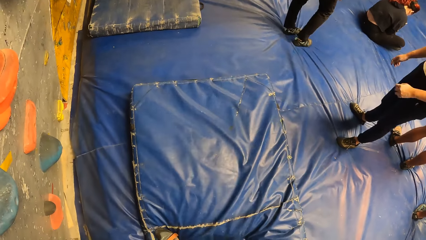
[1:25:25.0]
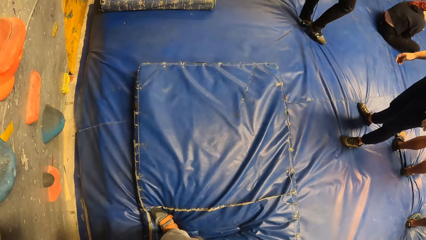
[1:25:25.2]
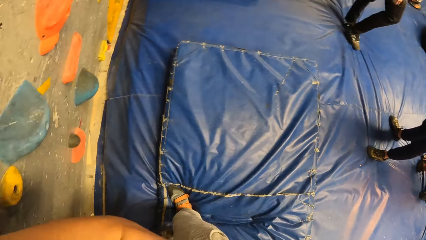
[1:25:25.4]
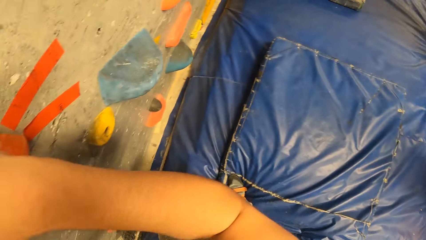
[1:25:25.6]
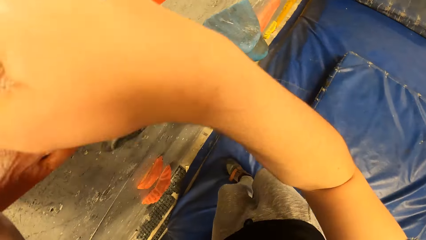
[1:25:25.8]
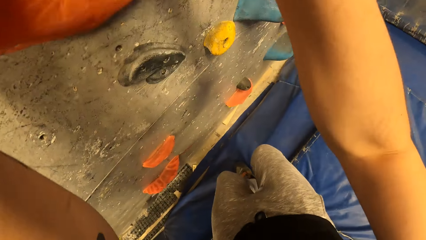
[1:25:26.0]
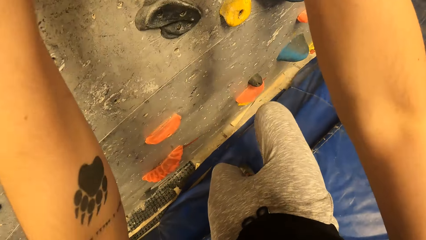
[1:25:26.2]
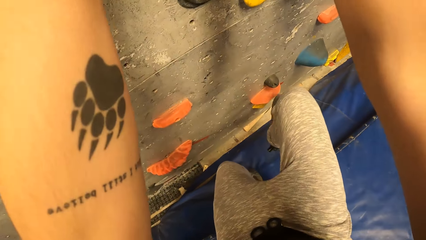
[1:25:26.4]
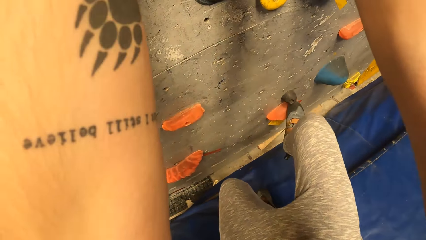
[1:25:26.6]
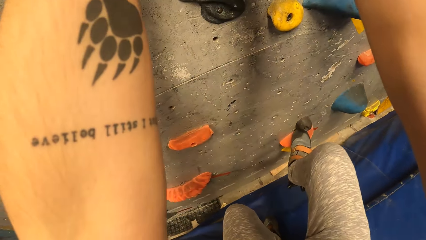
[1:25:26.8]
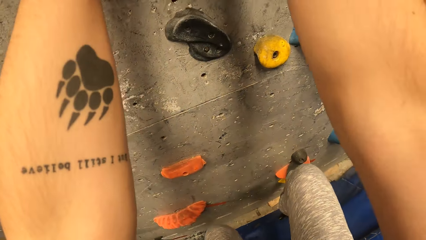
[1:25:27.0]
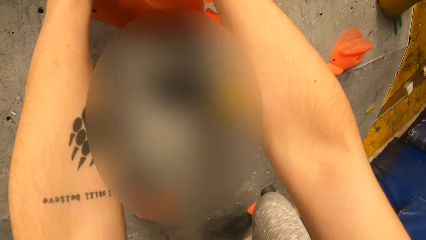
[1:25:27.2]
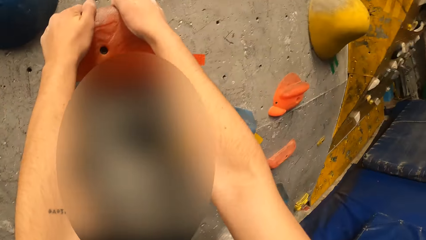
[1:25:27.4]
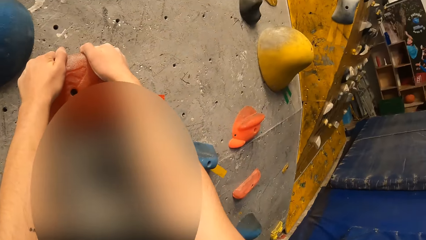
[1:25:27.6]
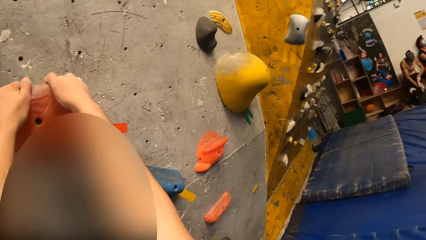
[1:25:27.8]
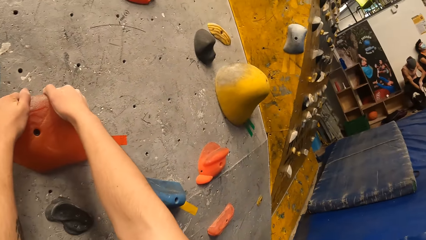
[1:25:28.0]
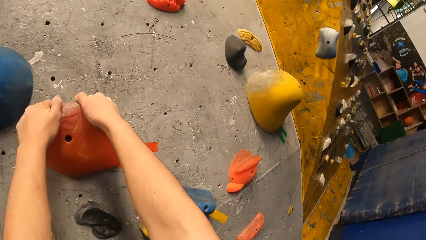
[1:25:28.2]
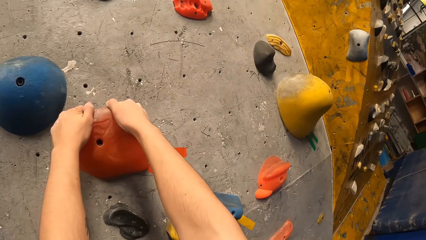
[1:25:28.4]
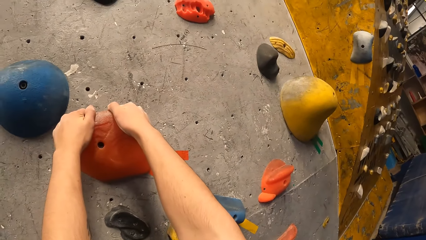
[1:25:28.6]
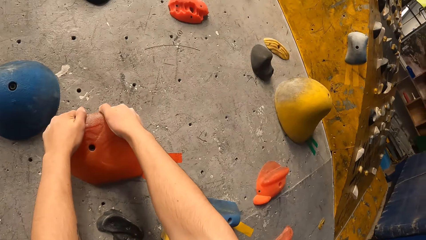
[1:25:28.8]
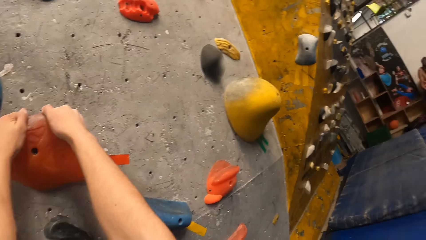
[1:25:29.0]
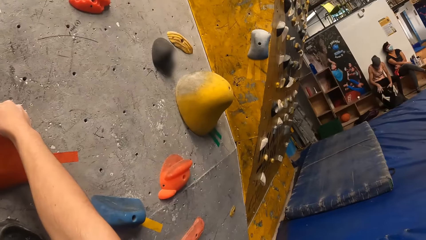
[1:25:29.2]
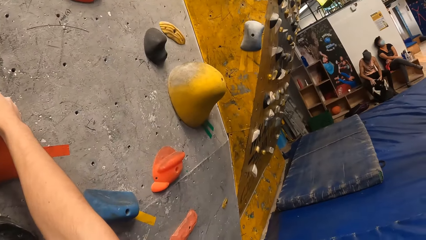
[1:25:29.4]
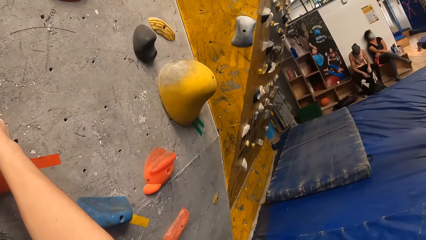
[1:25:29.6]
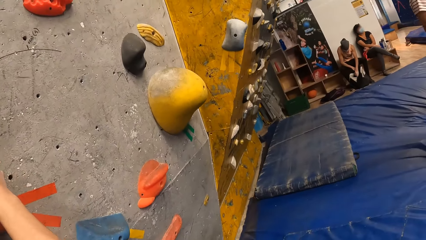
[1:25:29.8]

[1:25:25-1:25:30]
The camera wearer climbs the wall.

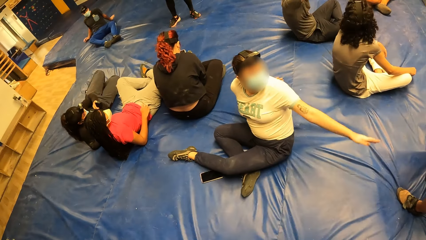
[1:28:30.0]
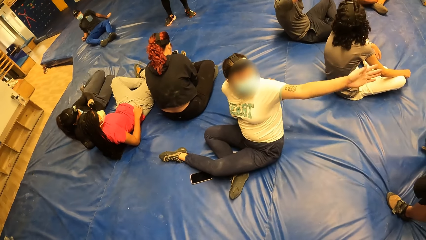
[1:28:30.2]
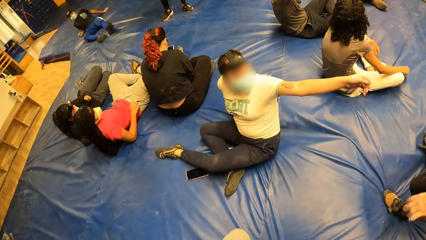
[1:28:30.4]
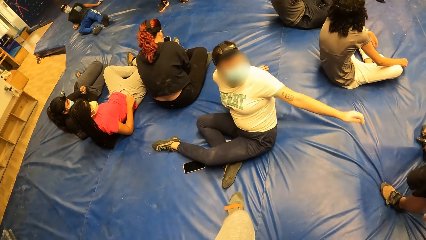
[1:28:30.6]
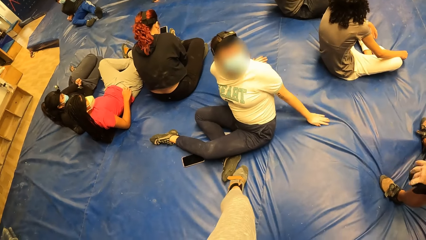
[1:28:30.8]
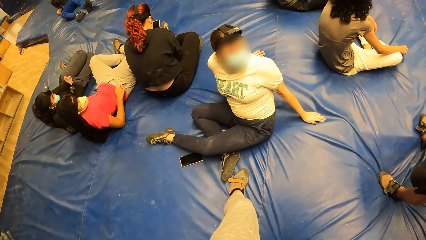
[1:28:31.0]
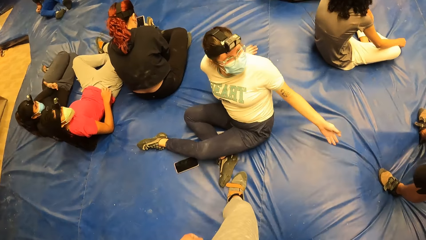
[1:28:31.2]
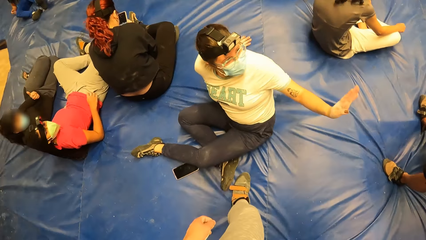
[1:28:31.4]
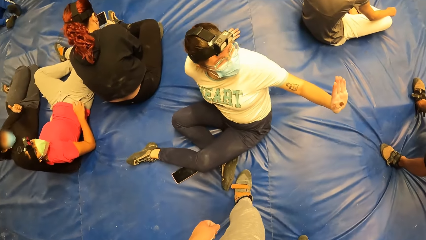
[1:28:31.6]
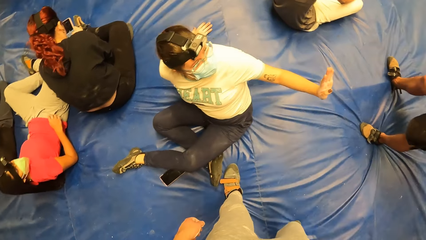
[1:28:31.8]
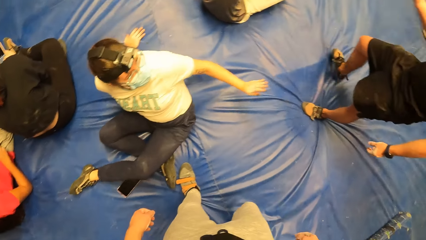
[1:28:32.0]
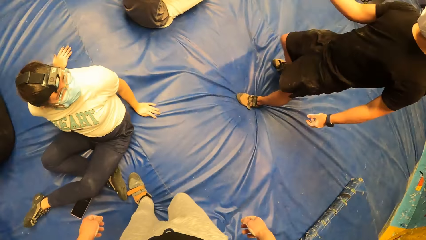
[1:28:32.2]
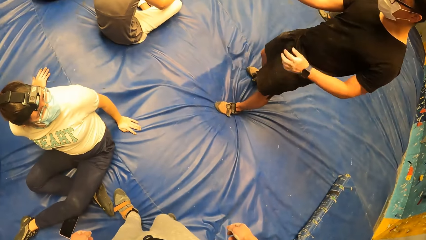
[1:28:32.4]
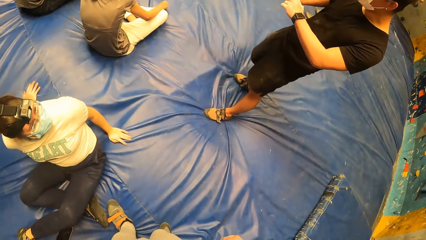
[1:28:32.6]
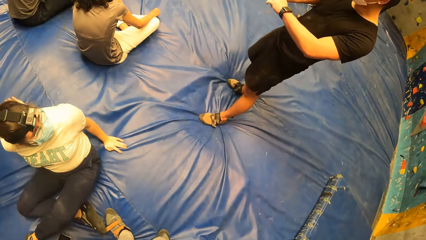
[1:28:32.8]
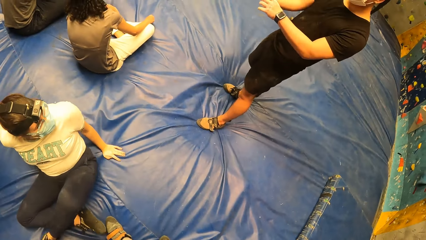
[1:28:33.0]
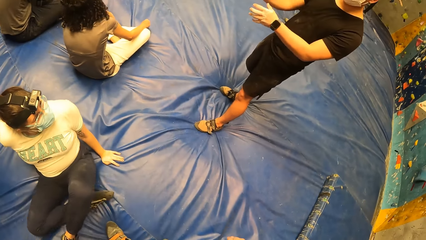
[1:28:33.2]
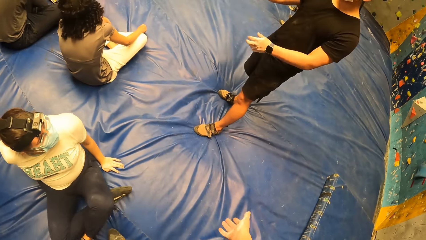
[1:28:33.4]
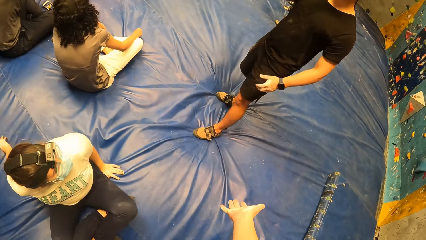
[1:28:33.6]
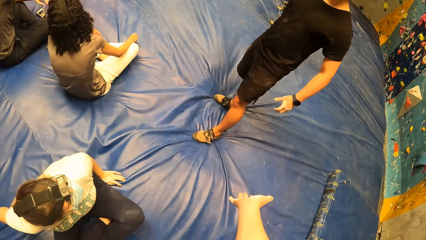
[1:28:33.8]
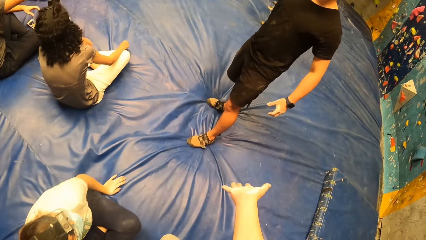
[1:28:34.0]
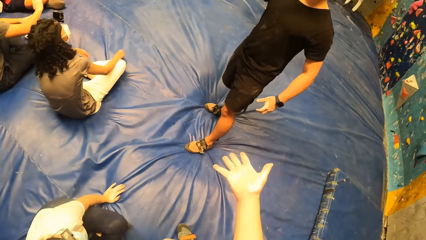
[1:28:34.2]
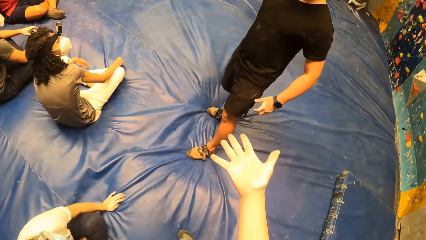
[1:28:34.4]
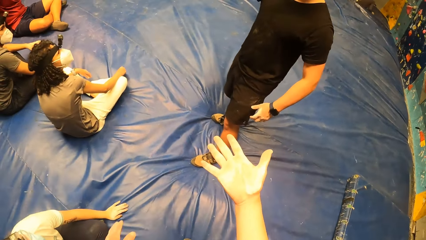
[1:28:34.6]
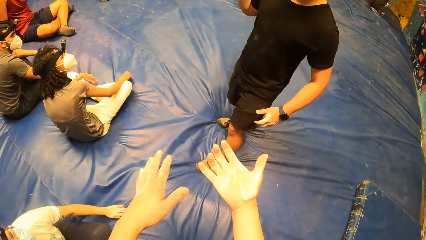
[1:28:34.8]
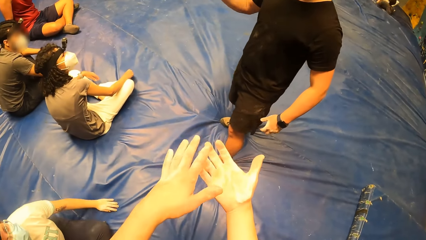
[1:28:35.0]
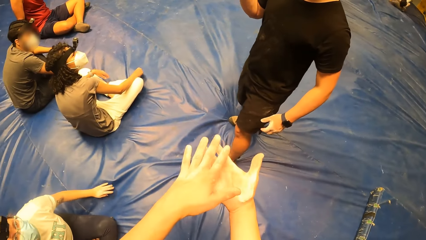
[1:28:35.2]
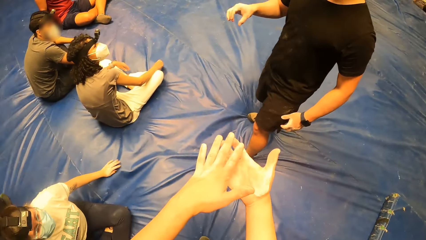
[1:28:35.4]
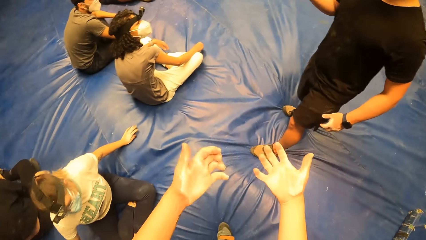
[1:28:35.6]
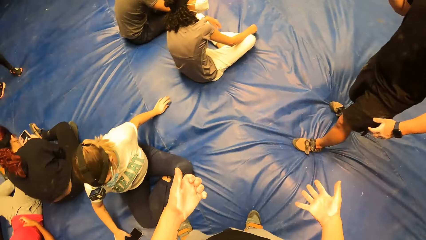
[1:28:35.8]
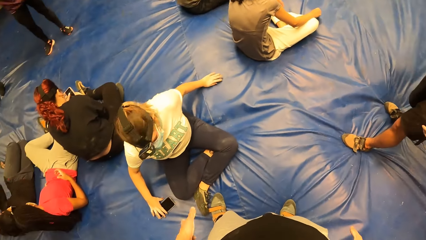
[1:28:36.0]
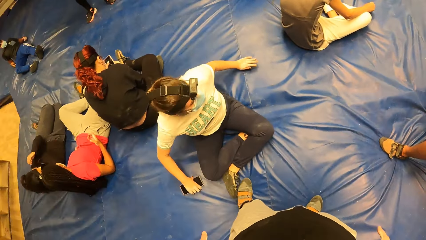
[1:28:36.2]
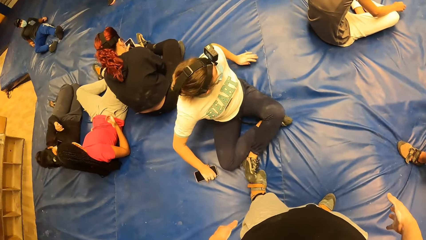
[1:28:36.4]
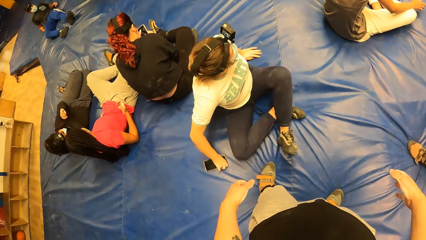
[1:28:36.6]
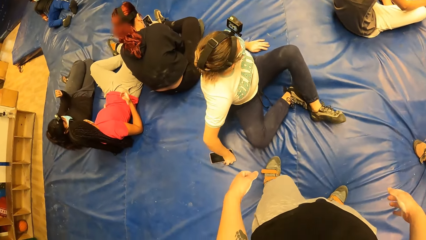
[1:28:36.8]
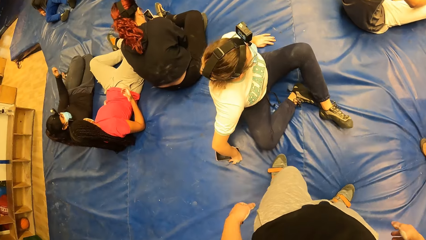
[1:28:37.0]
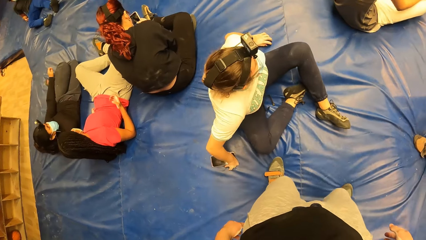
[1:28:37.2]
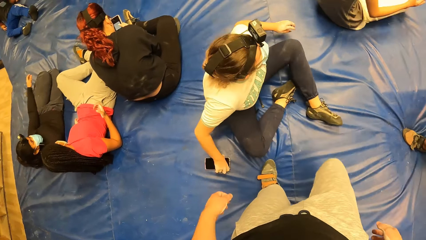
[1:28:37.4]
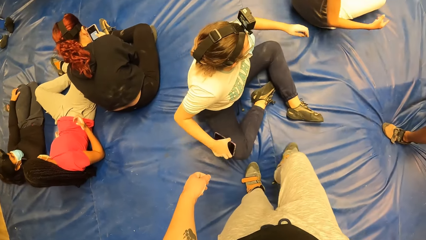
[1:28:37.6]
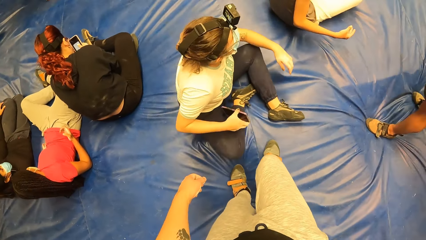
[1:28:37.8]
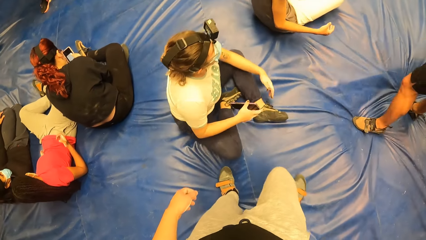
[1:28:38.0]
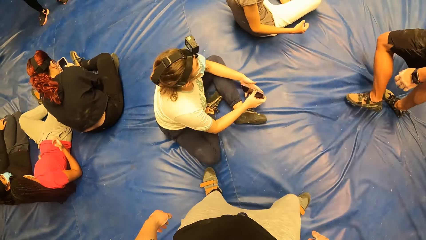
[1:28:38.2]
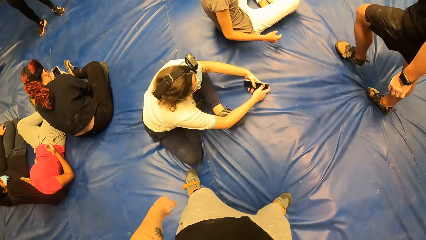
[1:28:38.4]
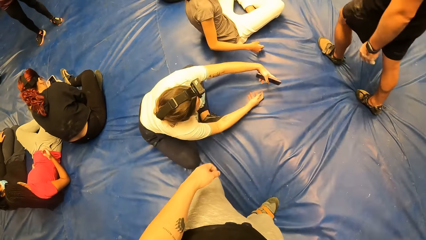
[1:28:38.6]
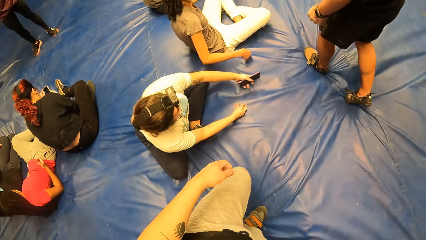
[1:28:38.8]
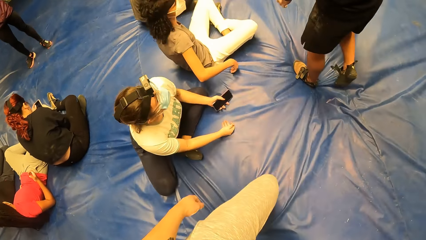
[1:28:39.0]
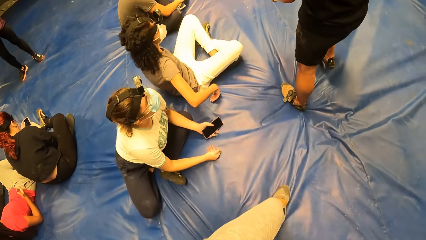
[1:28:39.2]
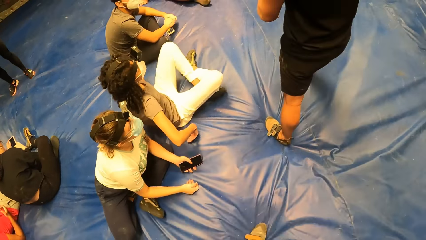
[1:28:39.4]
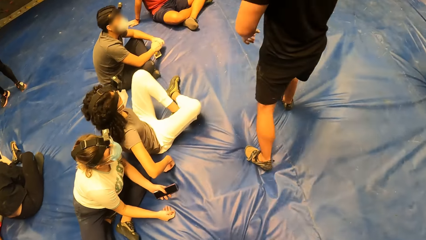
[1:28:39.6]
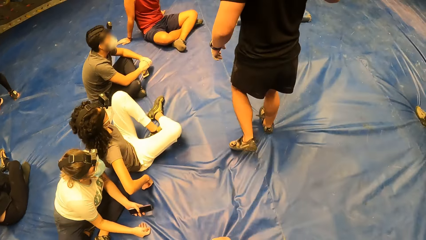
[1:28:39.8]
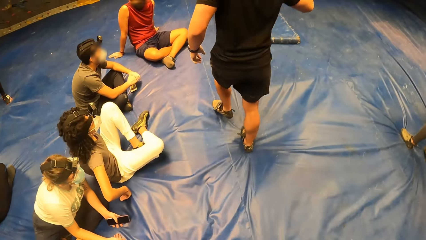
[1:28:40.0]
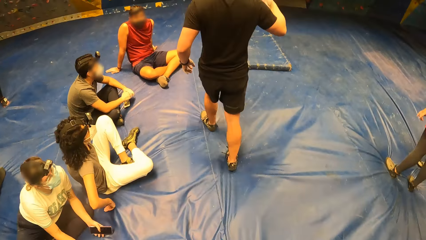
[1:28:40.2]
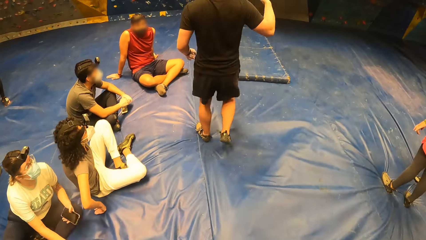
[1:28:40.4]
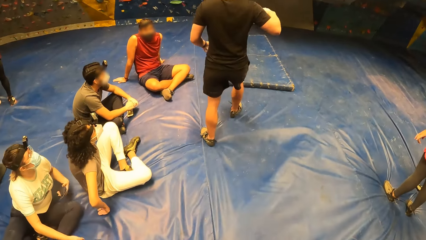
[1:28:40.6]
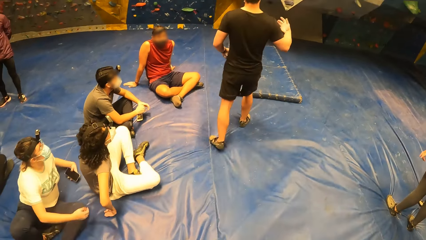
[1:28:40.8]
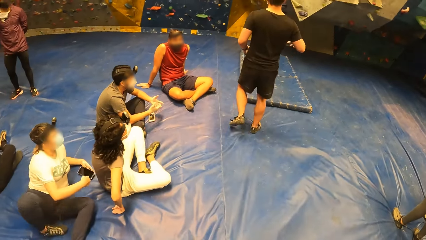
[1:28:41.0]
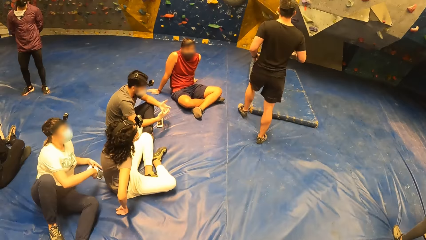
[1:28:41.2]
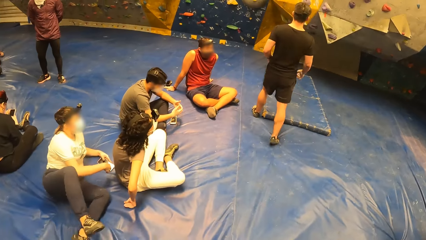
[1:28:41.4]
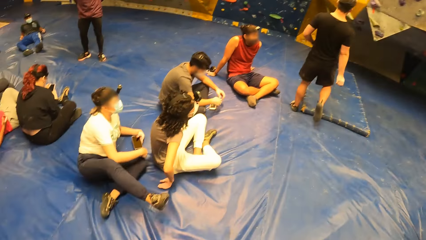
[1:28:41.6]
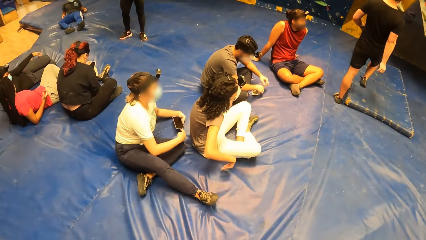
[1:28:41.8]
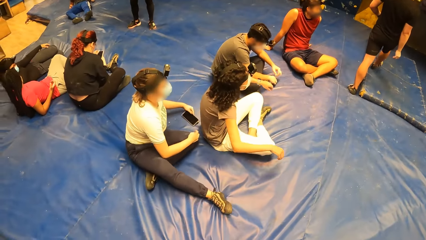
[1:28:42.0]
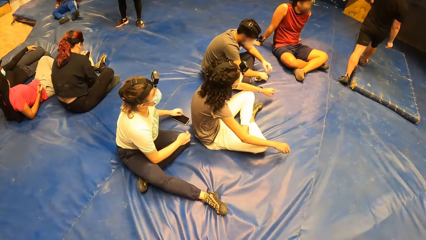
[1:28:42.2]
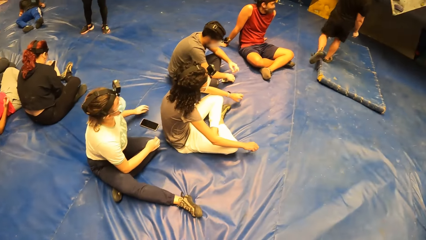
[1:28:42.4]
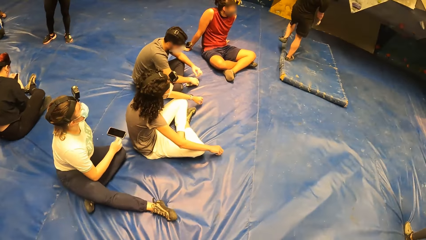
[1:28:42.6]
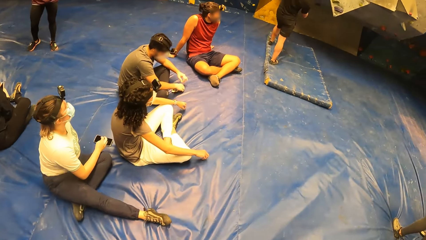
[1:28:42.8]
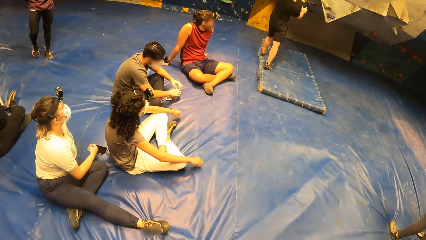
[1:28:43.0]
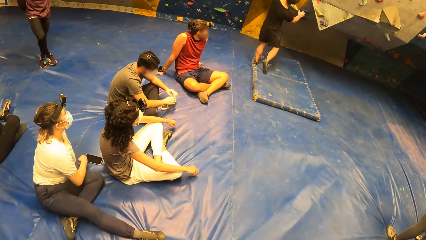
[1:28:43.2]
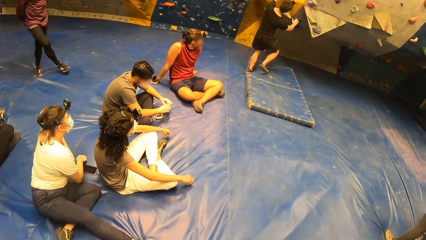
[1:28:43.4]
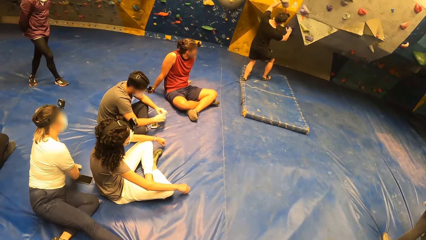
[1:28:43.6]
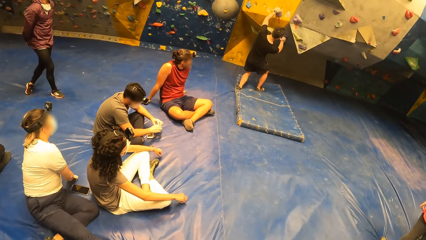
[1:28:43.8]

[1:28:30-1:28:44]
The camera wearer moves forward. They gesture out and lift the hand. A woman moves on the bouncing castle. A man walks around.
